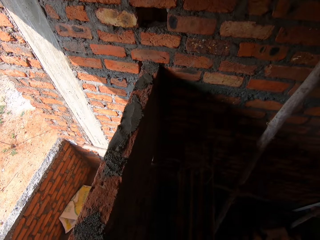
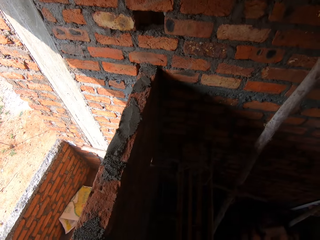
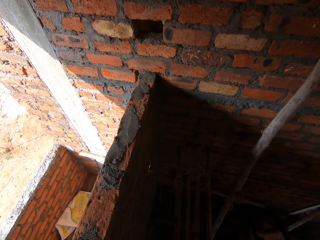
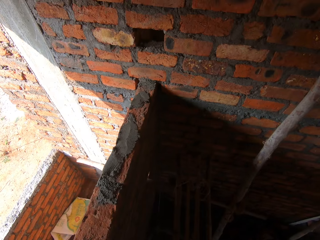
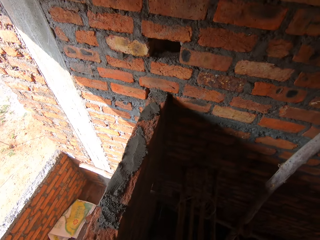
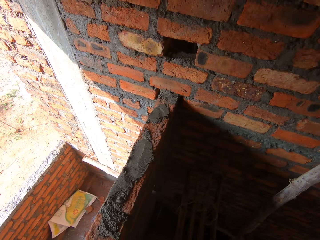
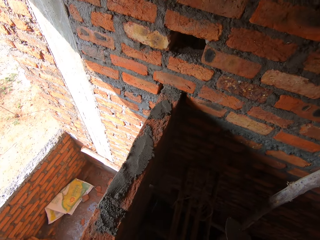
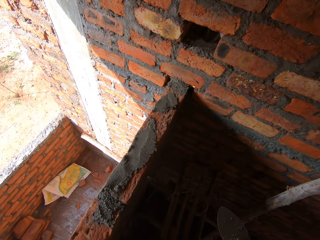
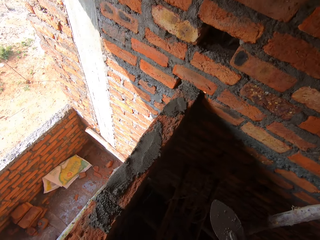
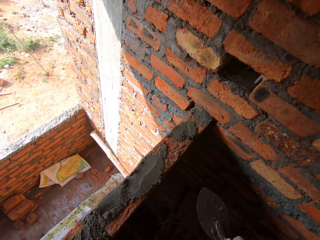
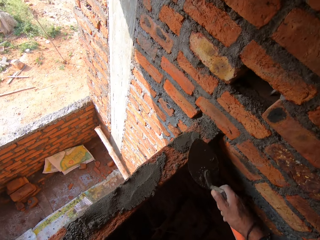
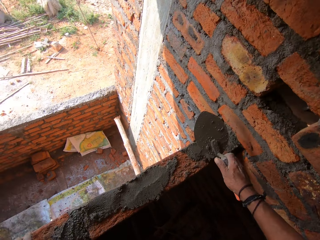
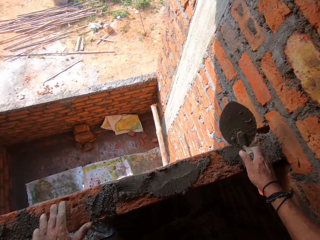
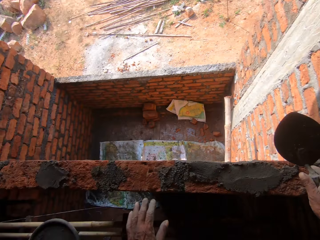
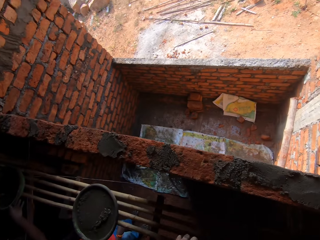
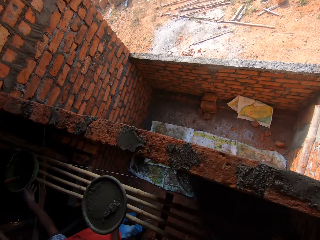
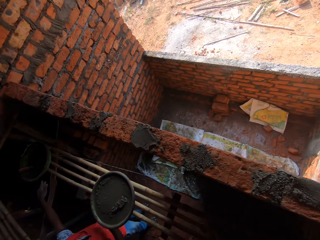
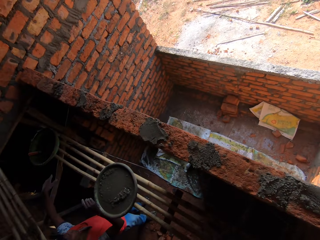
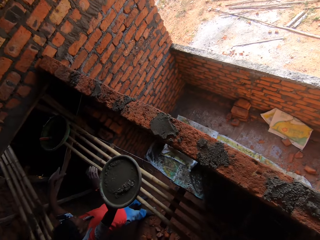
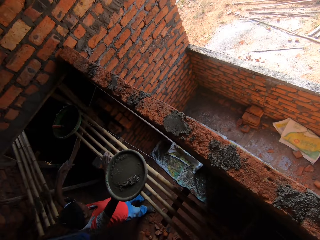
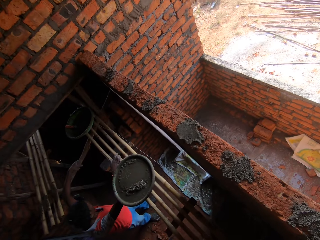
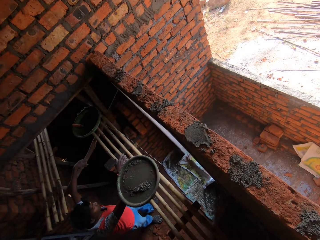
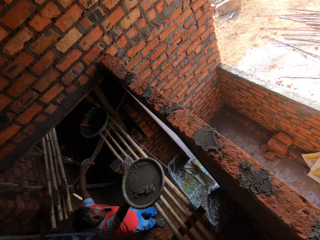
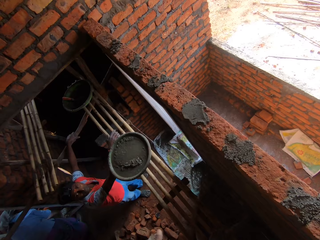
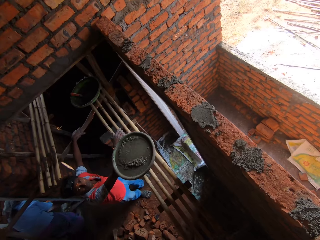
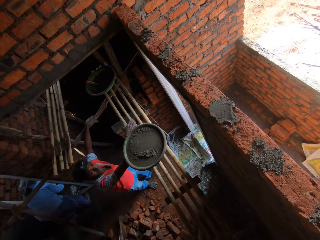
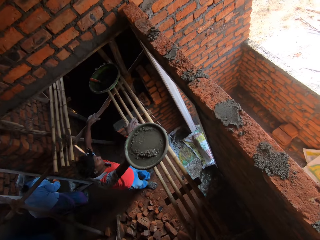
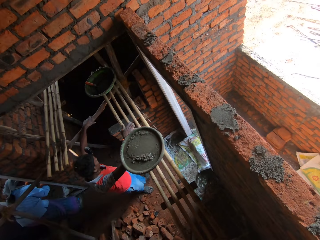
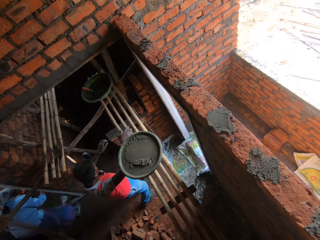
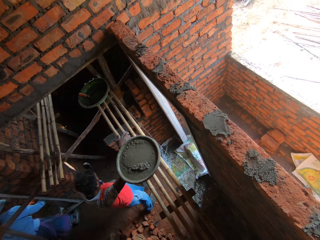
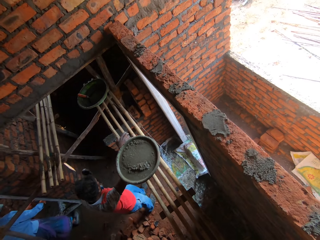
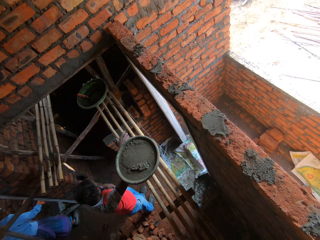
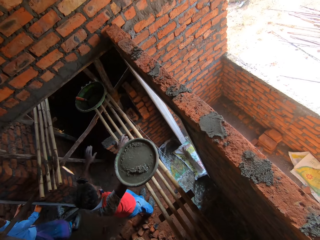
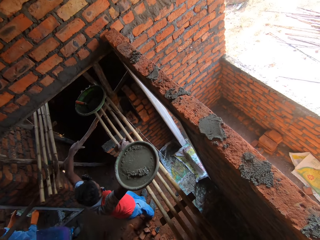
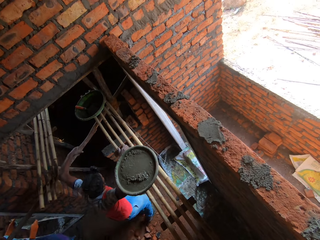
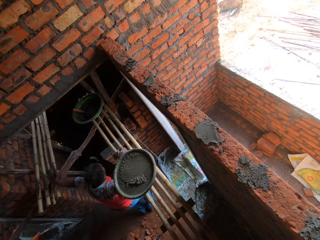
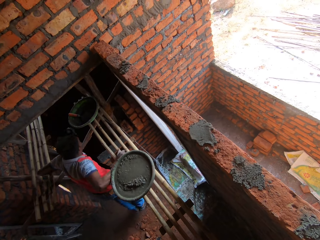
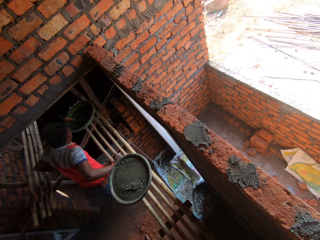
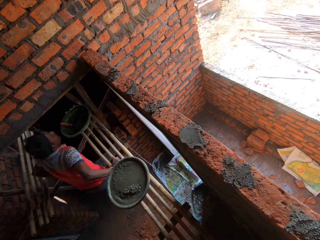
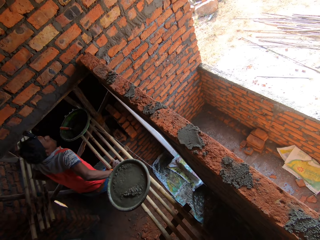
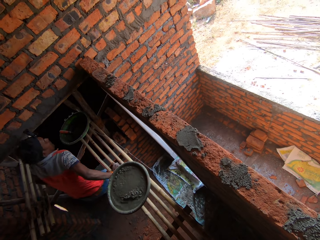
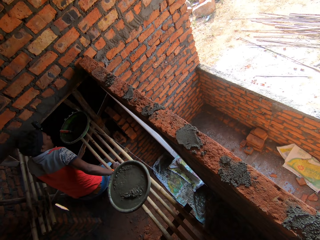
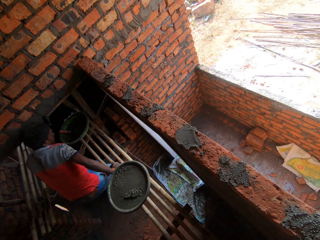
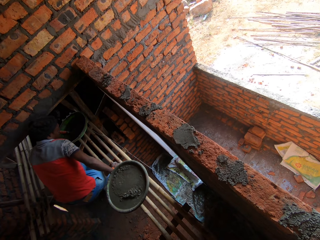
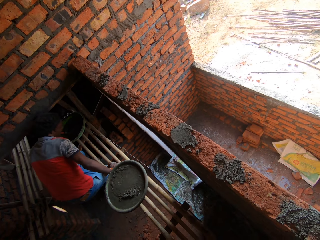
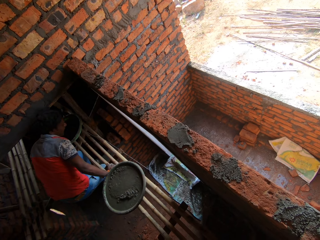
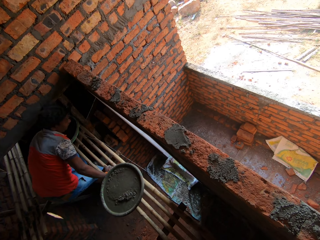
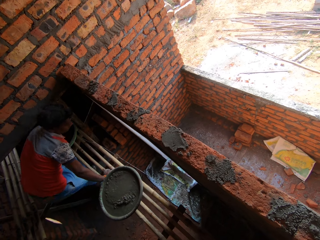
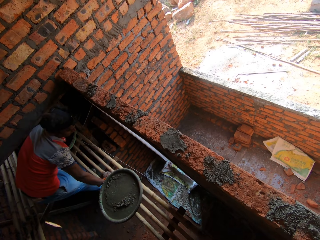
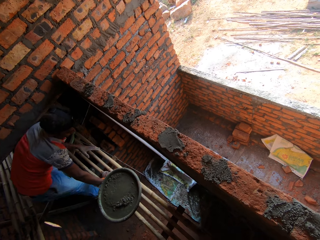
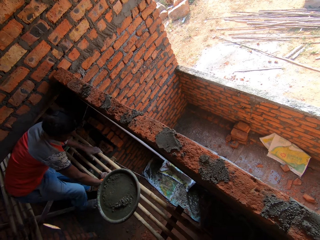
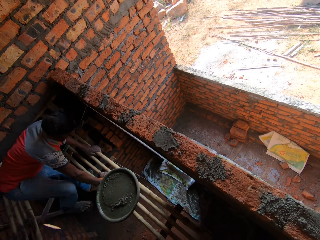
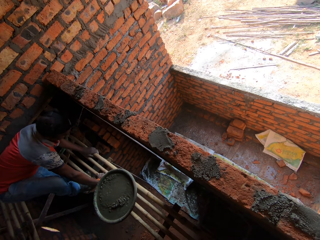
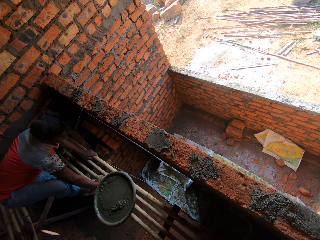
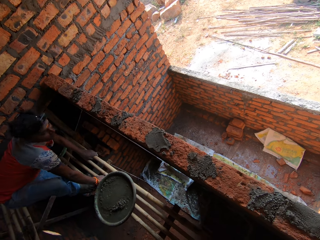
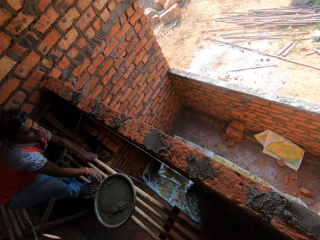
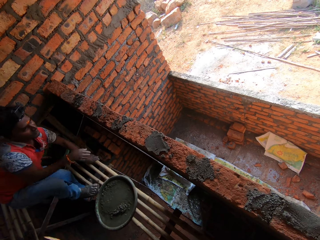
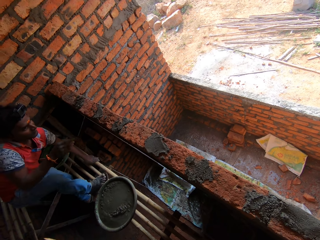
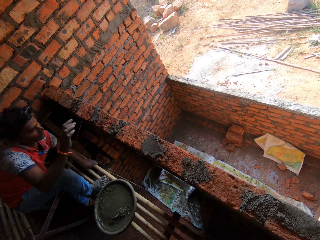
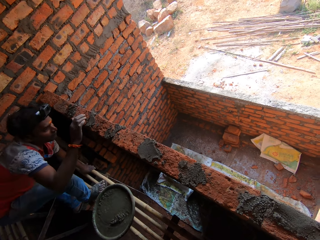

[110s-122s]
The camera wearer converses with a man. Another man climbs a ladder.

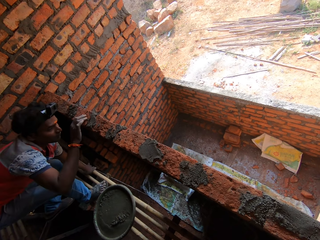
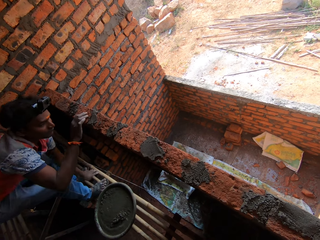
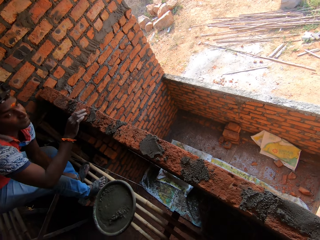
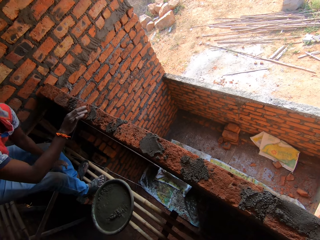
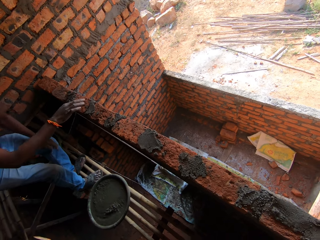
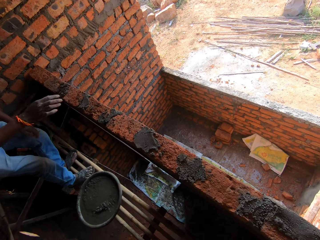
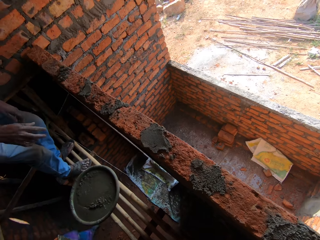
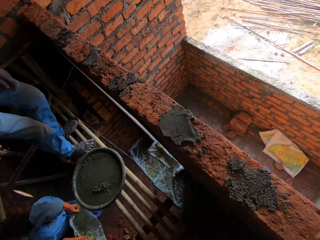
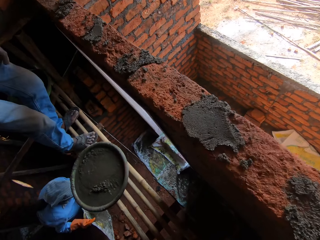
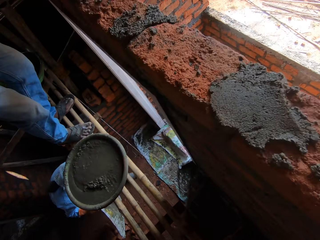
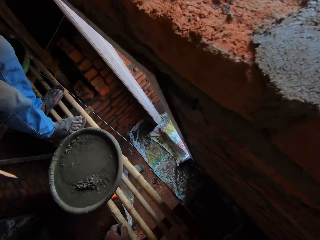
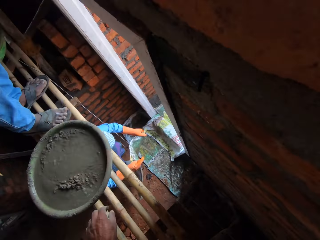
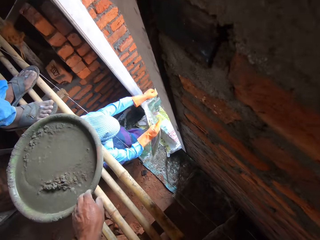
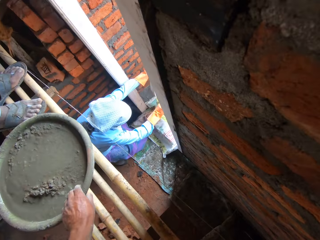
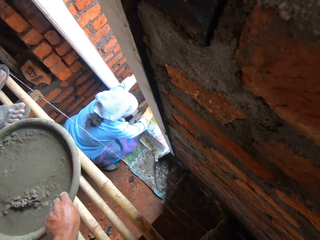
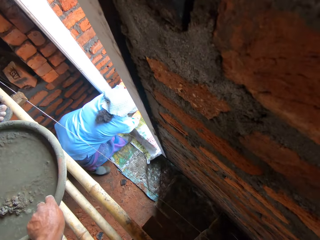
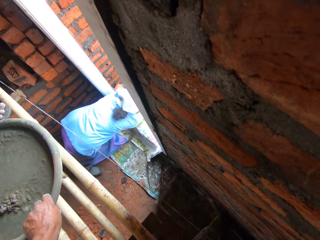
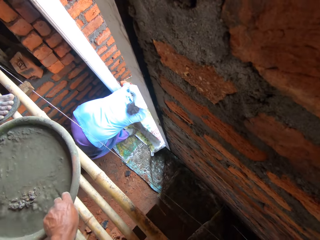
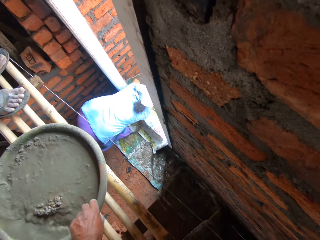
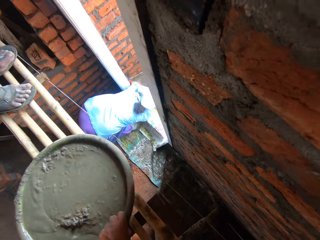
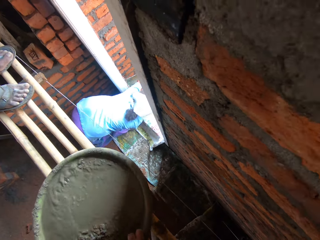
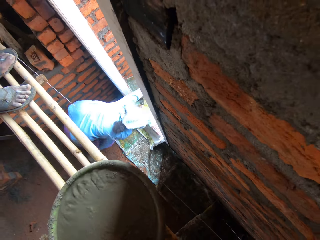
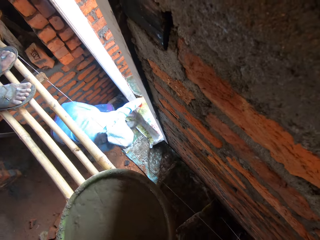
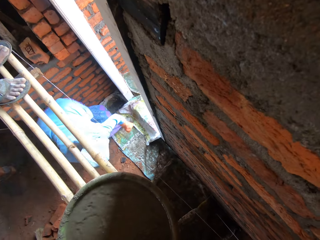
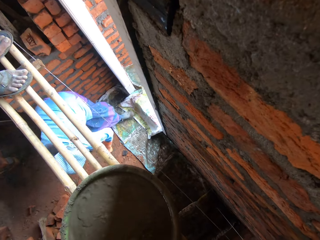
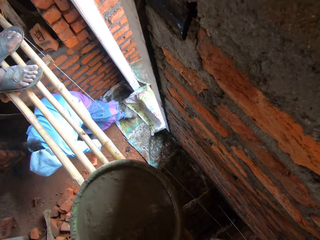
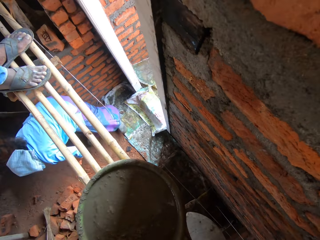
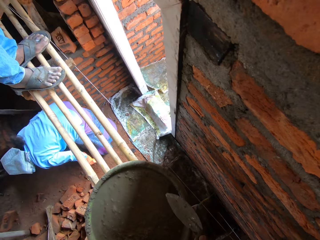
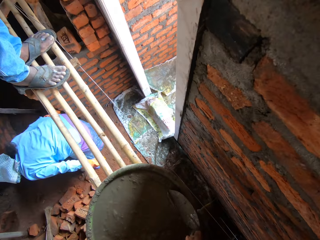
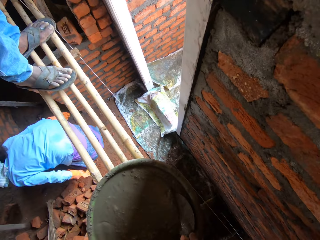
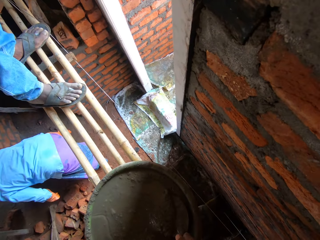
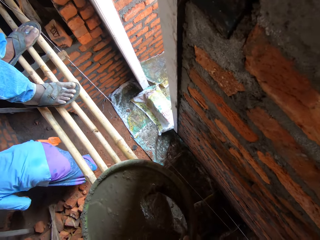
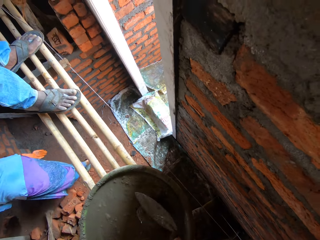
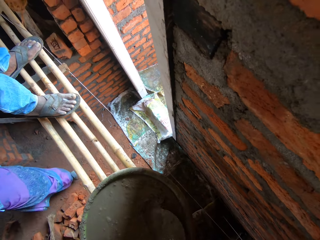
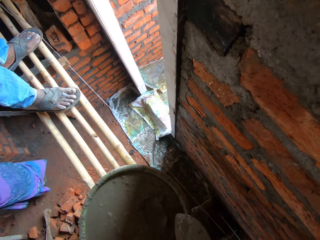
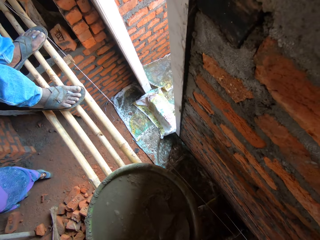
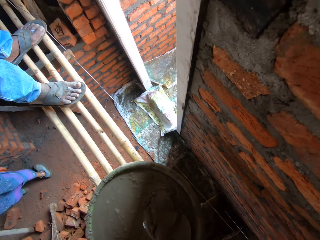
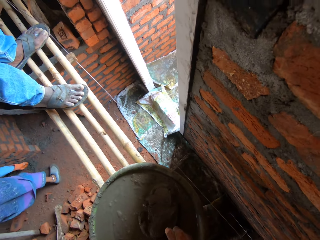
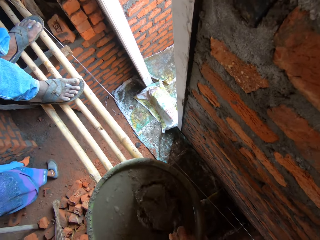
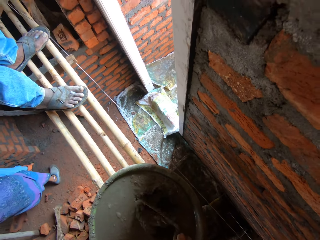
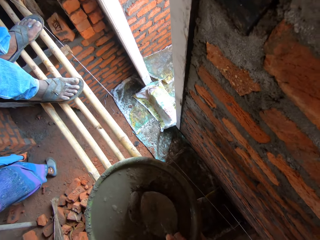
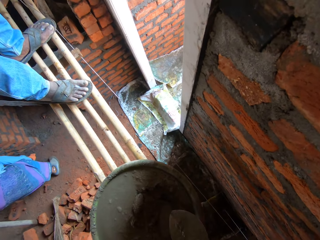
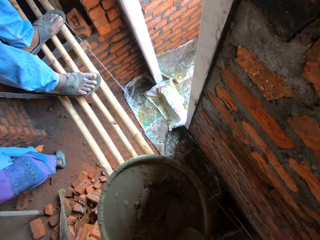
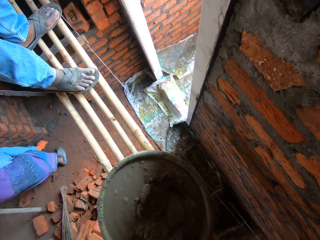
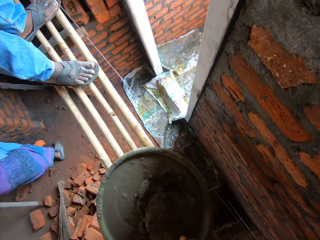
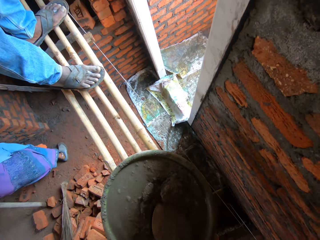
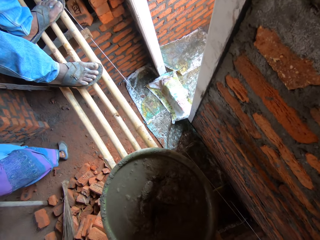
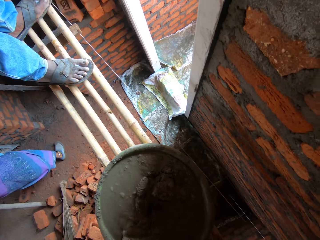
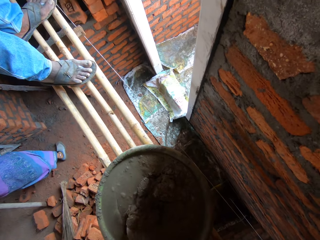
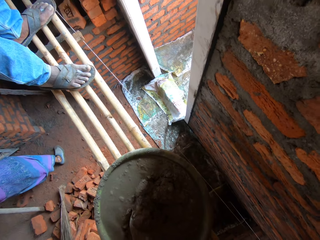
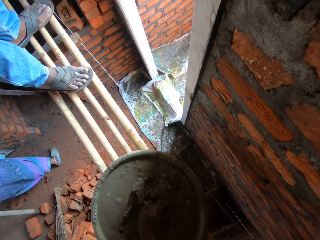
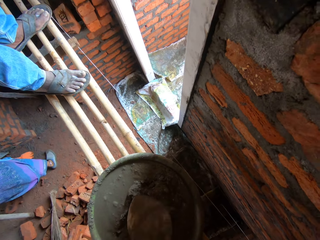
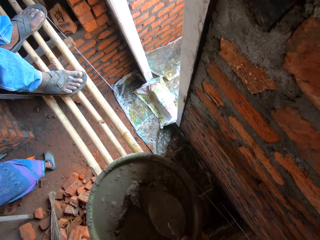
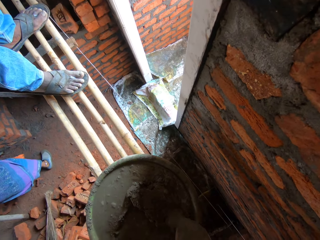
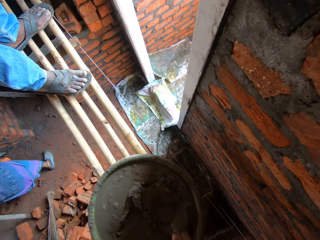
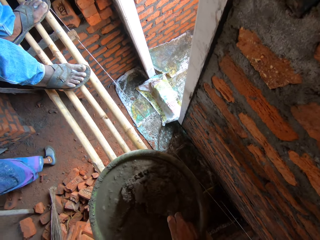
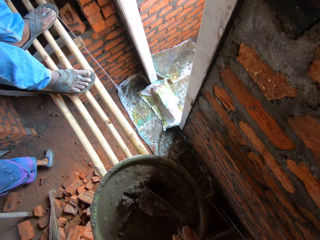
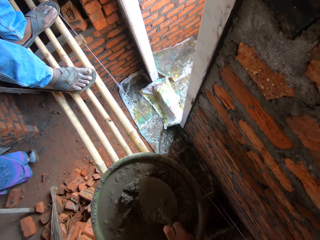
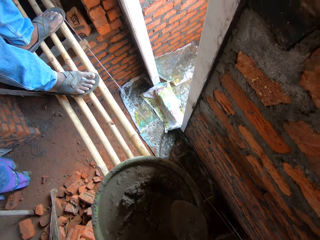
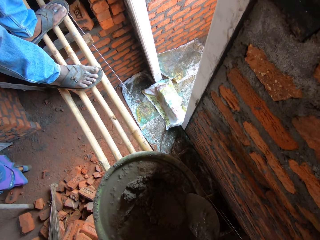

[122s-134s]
The camera wearer moves a bucket of cement closer. They mix the cement.
